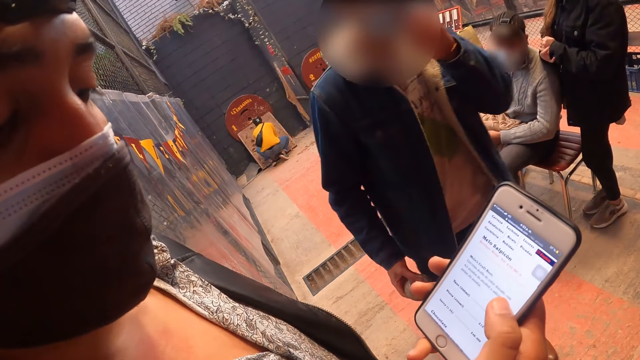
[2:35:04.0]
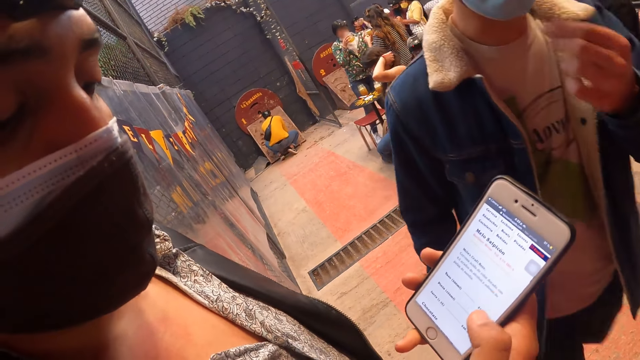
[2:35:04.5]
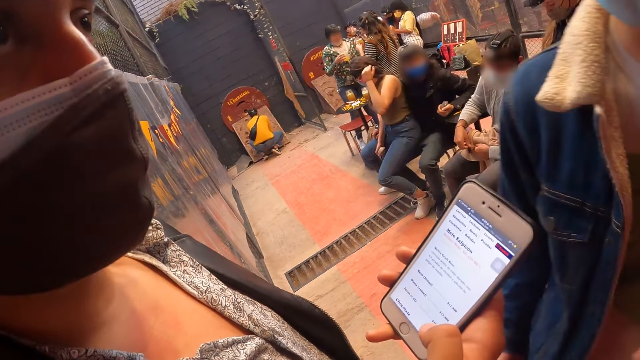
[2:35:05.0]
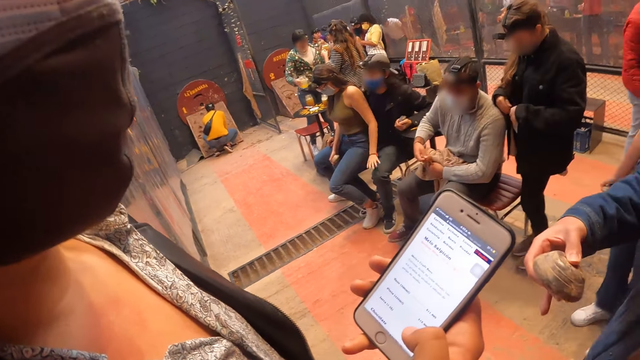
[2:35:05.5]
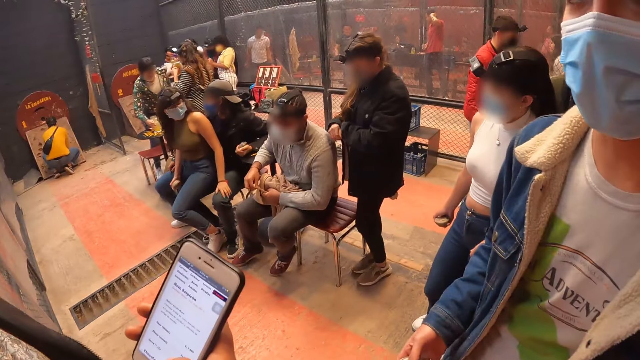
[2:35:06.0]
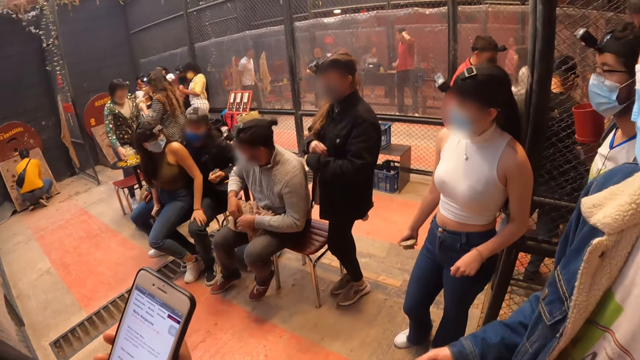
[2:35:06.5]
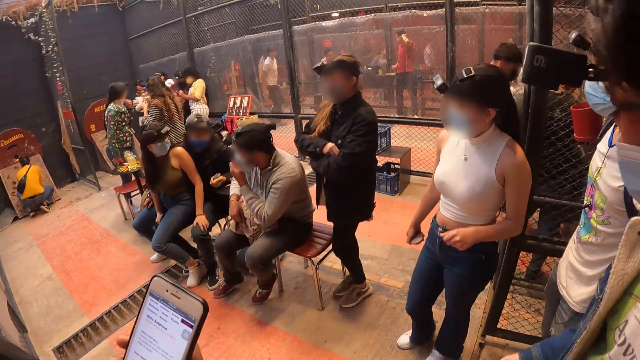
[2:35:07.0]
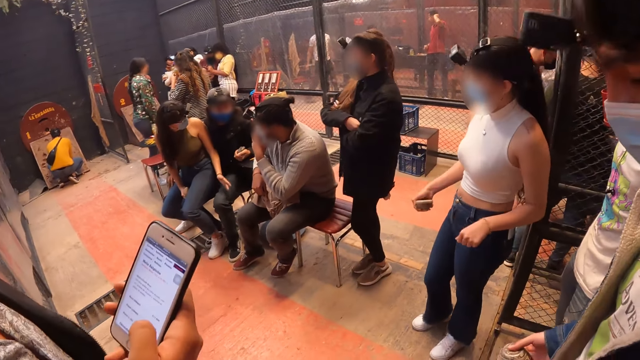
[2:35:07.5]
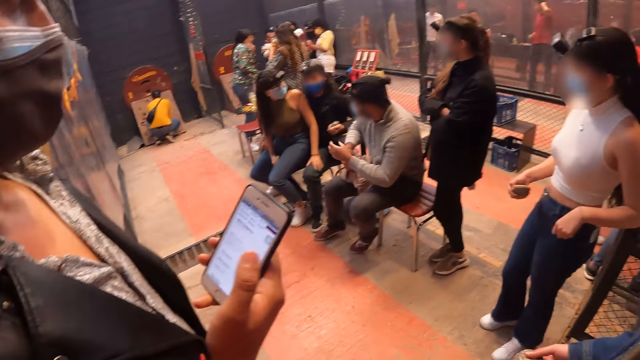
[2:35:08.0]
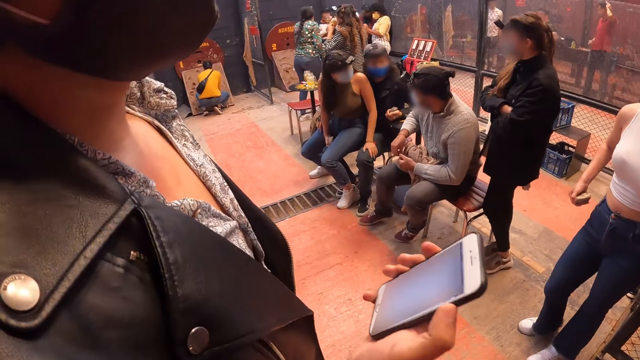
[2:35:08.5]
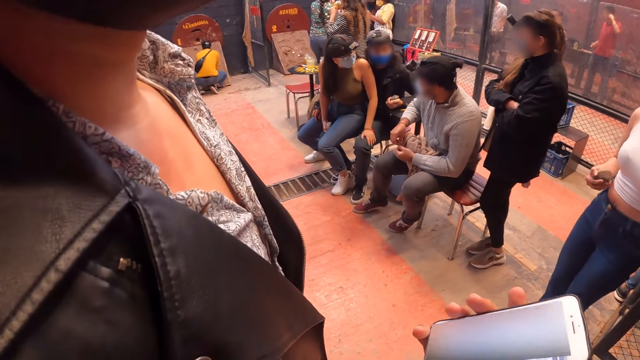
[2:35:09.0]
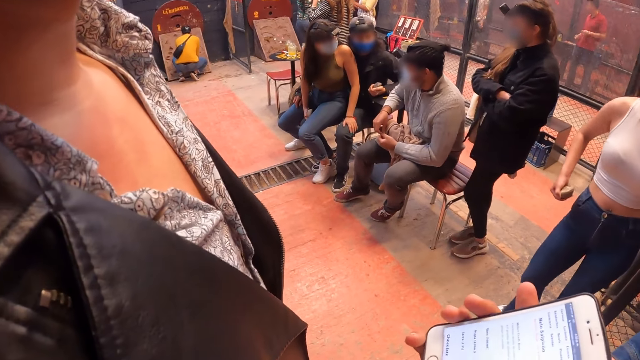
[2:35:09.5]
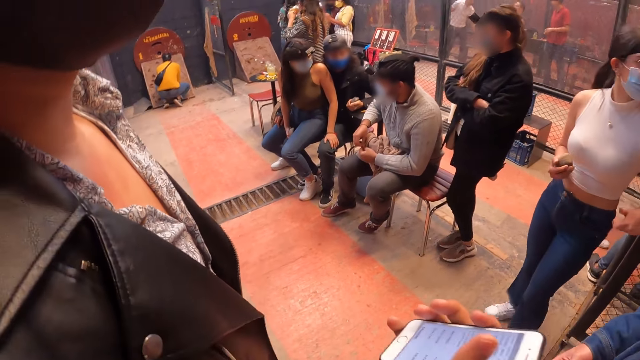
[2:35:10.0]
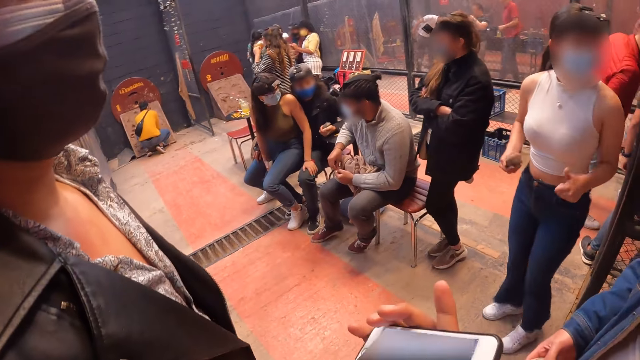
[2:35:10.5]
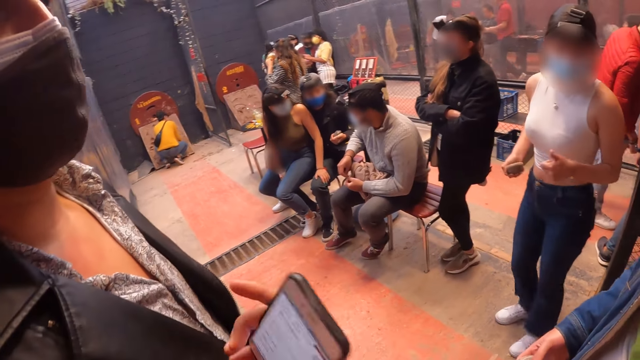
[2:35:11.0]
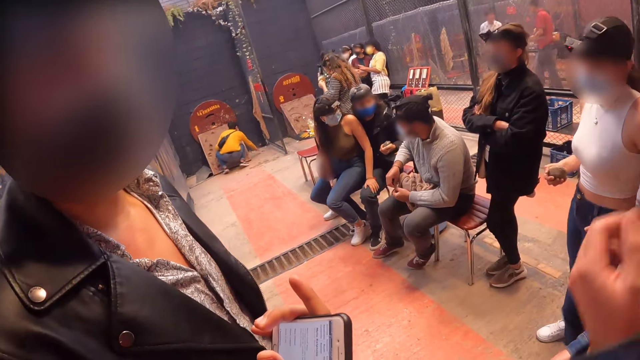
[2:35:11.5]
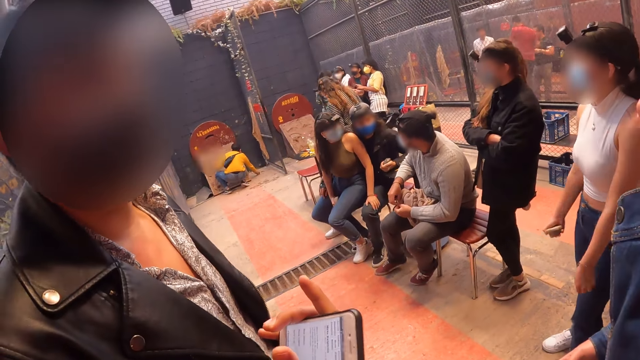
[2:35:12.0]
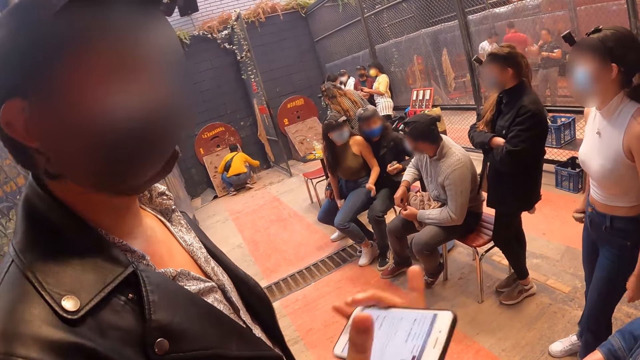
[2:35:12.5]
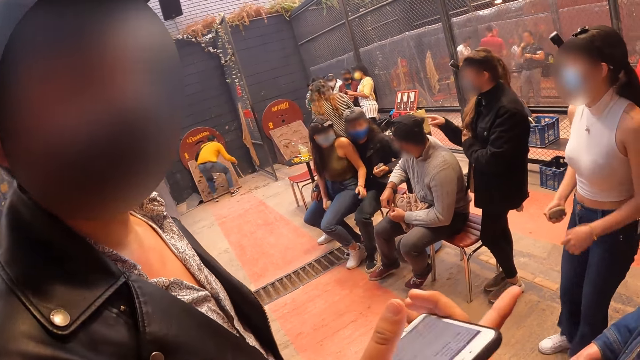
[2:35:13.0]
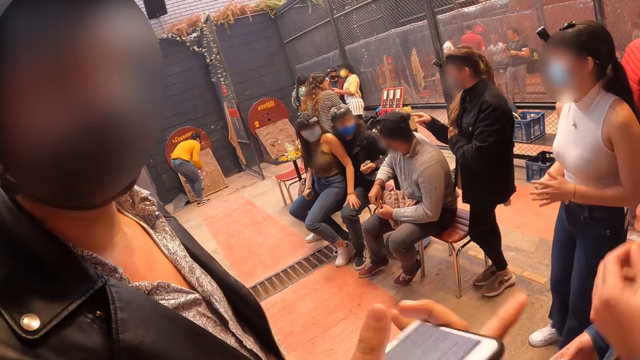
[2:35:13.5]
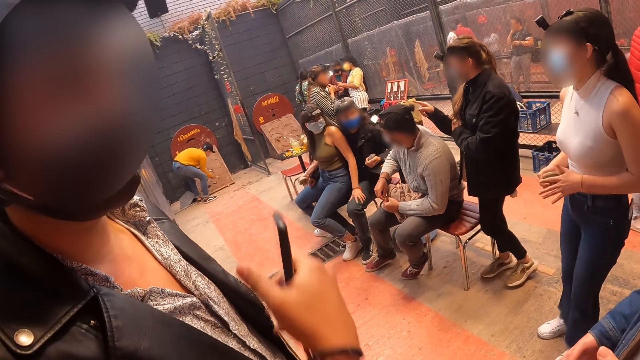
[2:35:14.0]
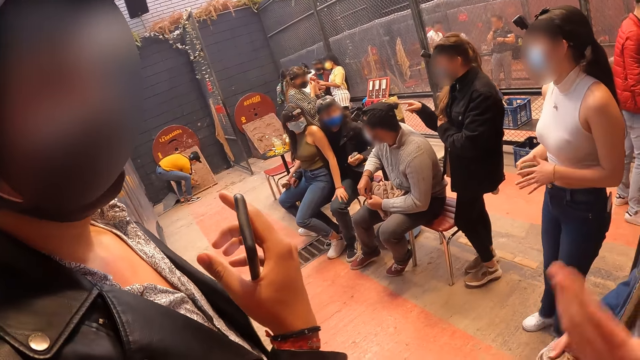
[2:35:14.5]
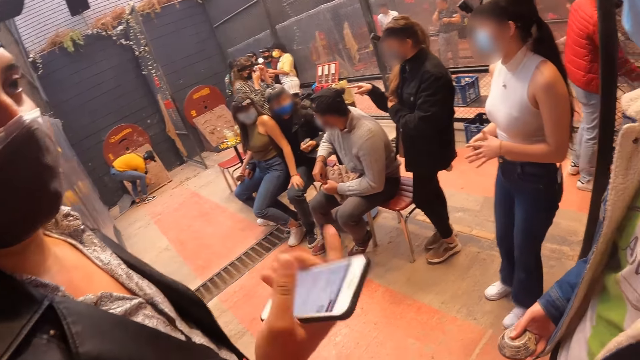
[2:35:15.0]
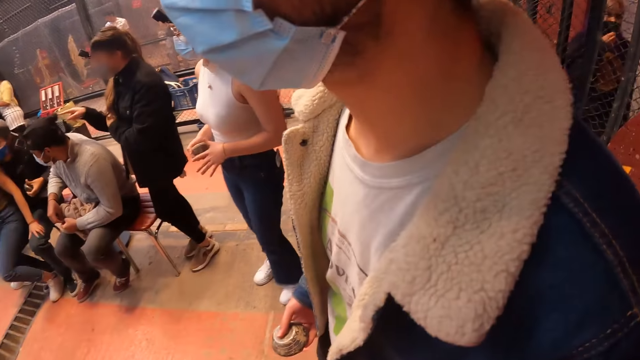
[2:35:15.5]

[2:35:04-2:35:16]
A man touches a nose mask on his face with his left hand. A woman touches her hair with her left hand. She places her left hand on another man's left leg. Another woman folds her arms on her chest. A third man adjusts the nose mask on his face with his left hand. A fourth man takes a stick from the floor with his right hand. The first man lifts his left hand towards his face. The second woman taps the third man's hair with her right hand. A third woman touches a stone in her right hand with her left hand. The fourth man takes a stone from the board on the floor with his left hand.

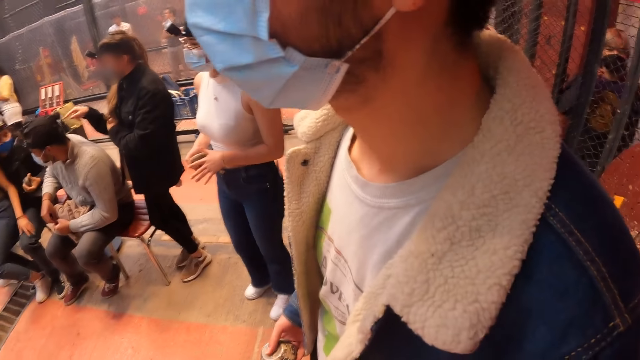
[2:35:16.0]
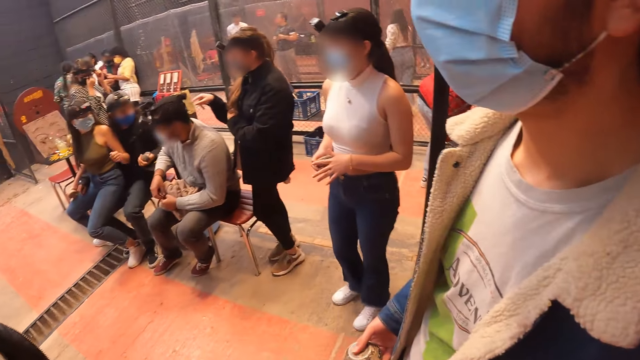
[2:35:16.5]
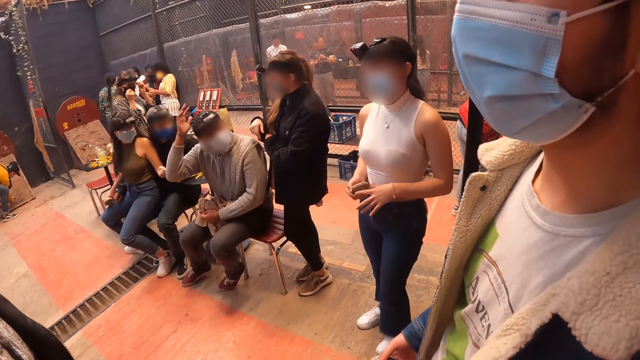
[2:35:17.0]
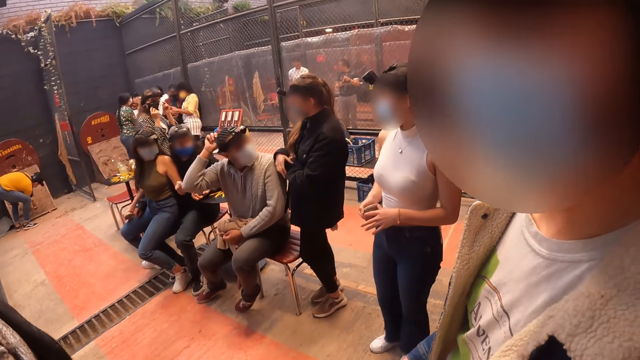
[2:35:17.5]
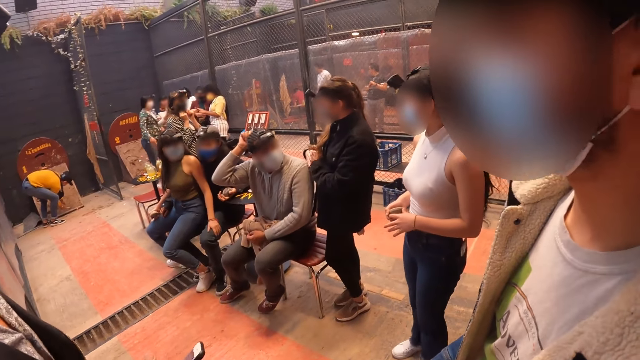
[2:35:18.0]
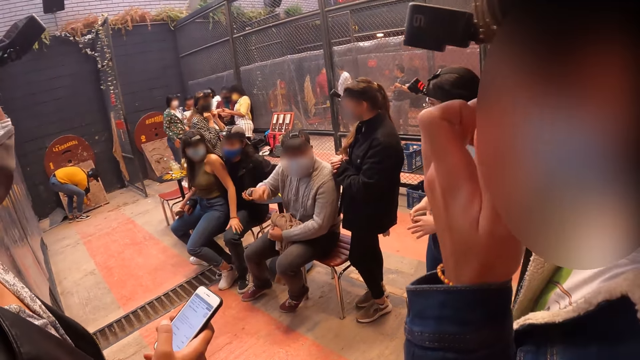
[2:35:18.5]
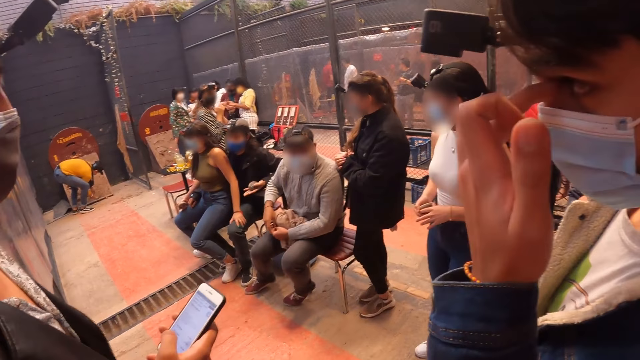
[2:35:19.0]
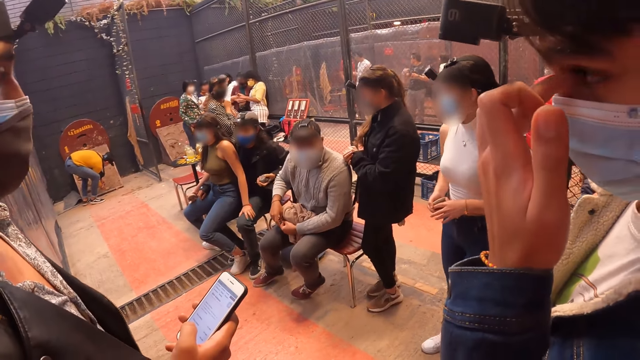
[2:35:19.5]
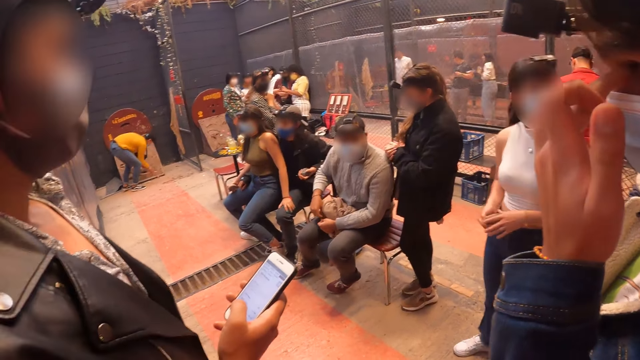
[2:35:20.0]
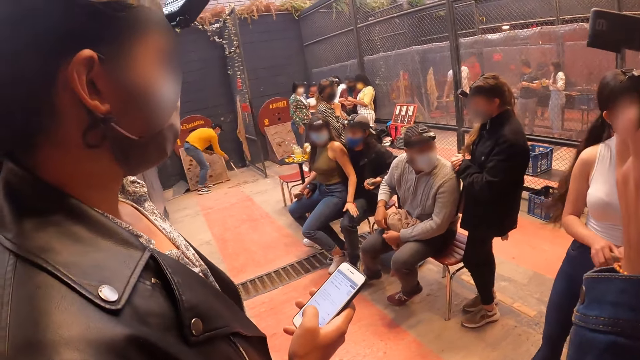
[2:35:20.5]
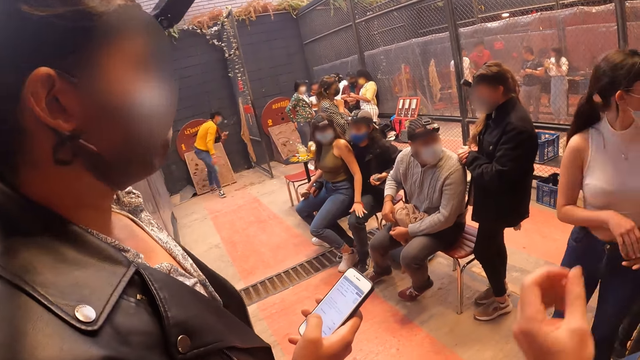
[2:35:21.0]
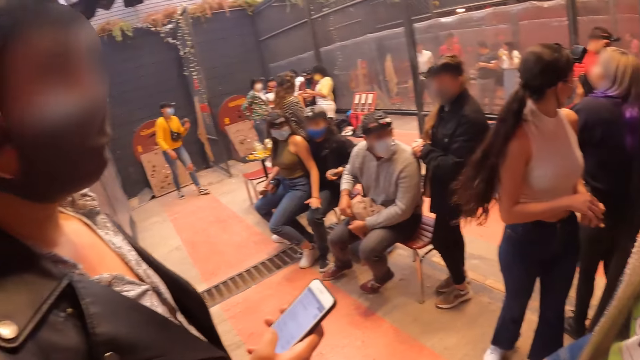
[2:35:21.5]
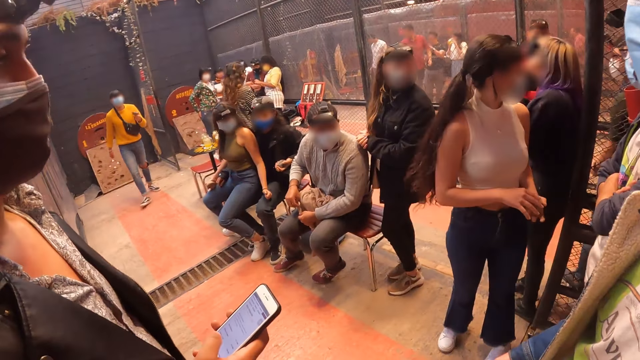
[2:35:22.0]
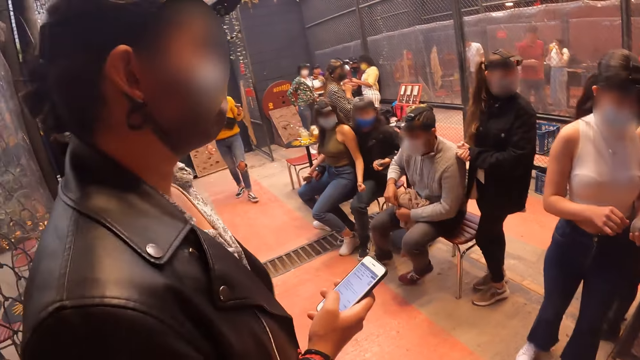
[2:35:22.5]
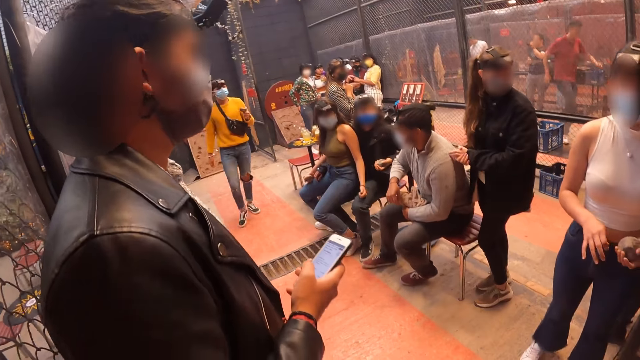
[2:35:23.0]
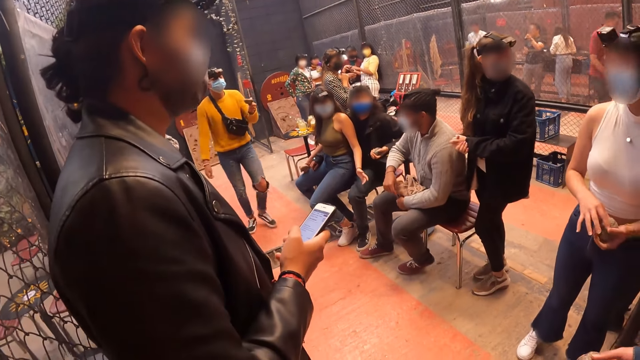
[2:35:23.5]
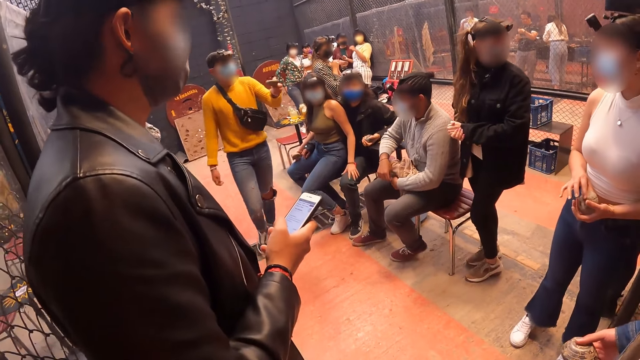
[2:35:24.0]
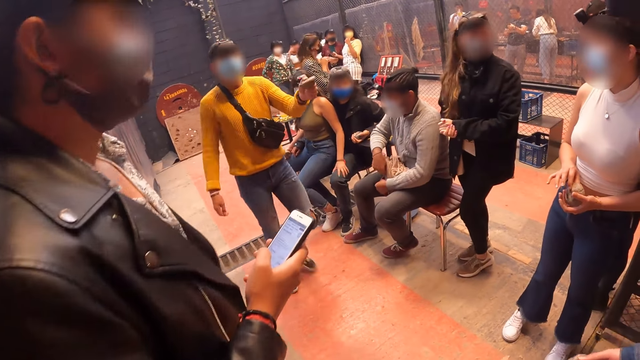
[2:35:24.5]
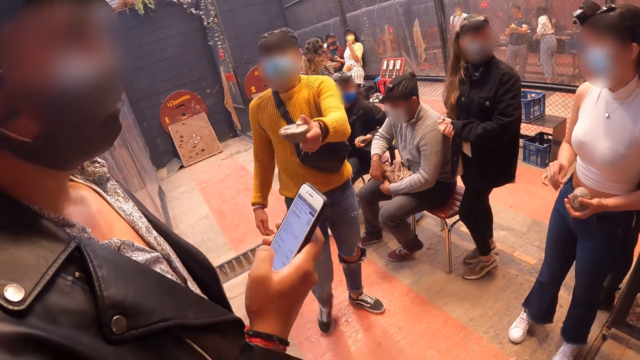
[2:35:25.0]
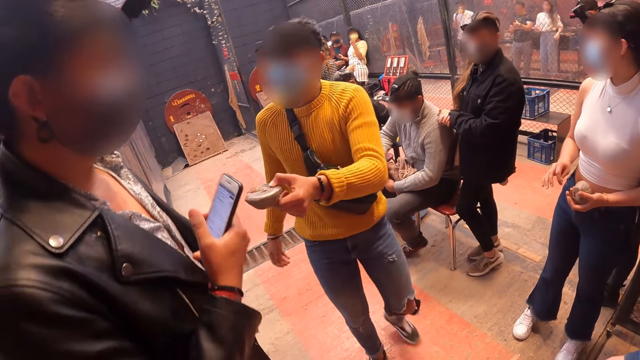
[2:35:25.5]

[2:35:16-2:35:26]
A man touches the stone on the board on the floor with the stick in his right hand. Another man touches his hair with his right hand. A woman clasps her hands. A third man touches his face with his left hand. The second man fiddles with the jacket on his legs with both hands. The first man drops the stick in his right hand on the floor. Another woman taps her left hand on a fourth man's left leg. The first man walks towards a fifth man.
